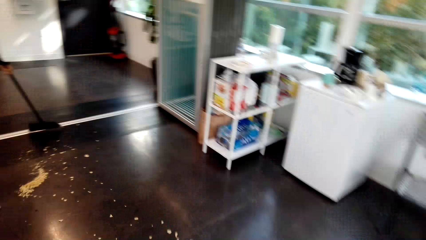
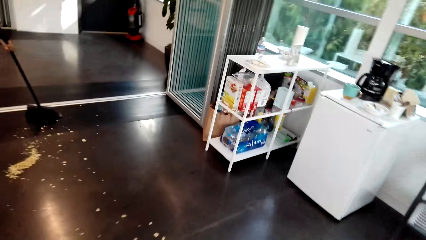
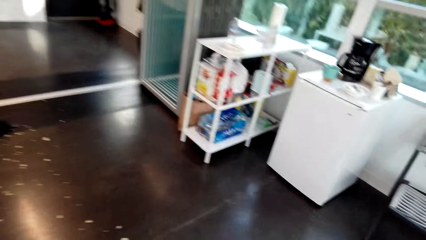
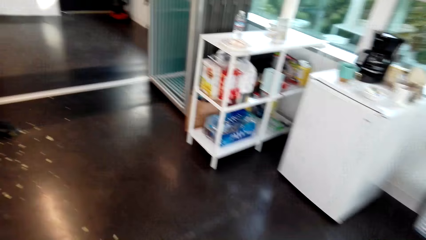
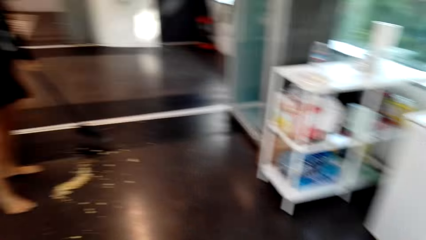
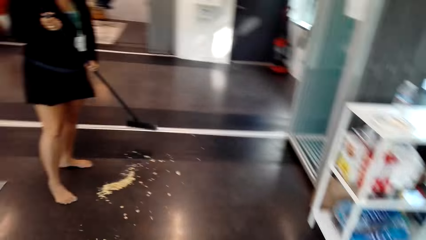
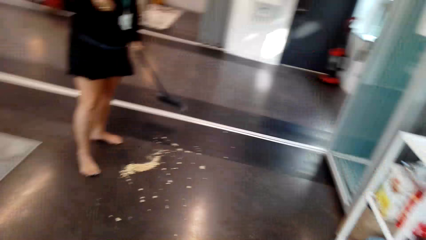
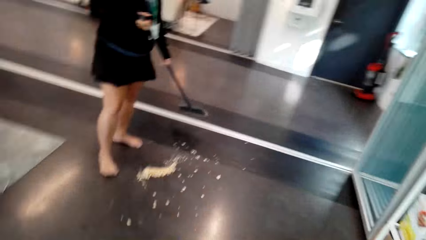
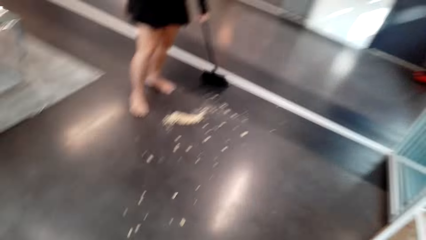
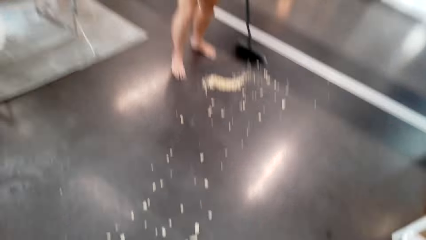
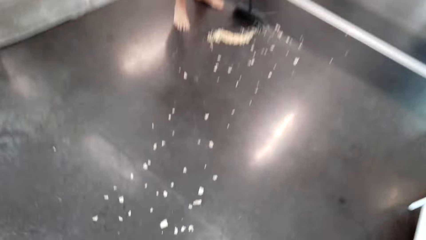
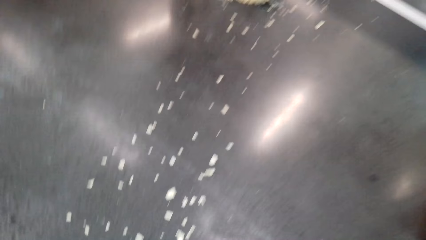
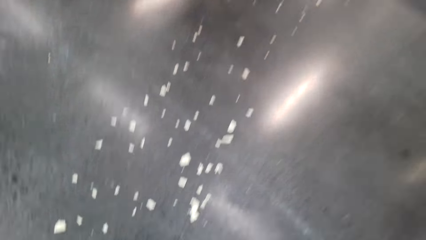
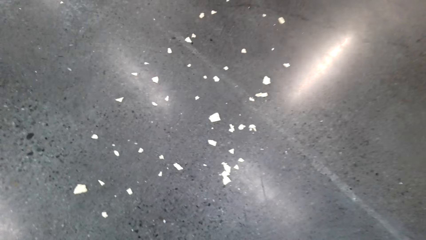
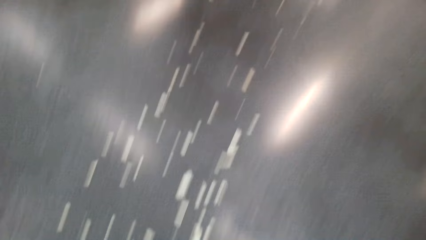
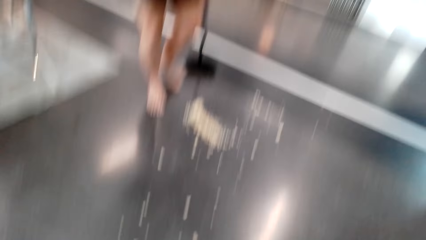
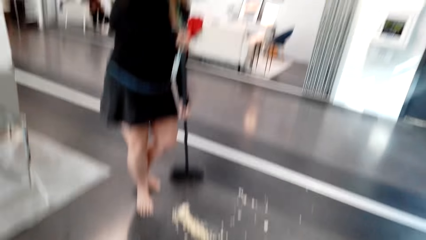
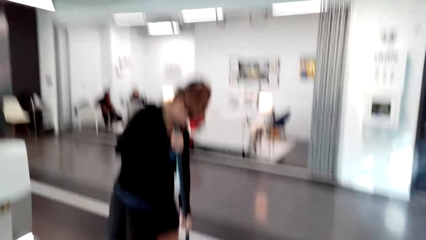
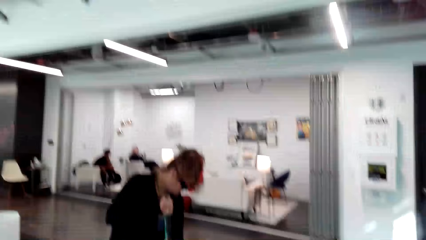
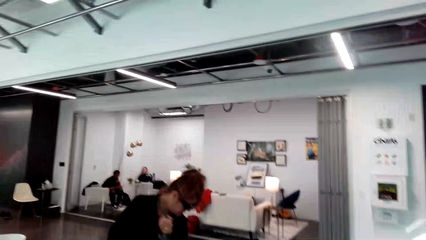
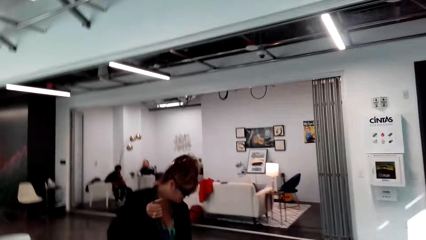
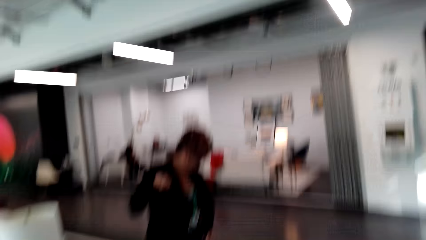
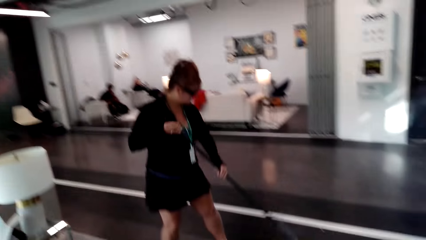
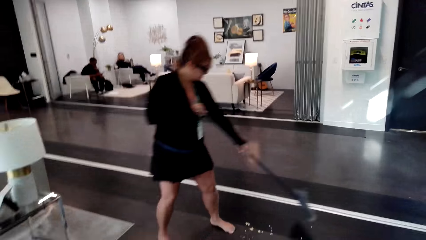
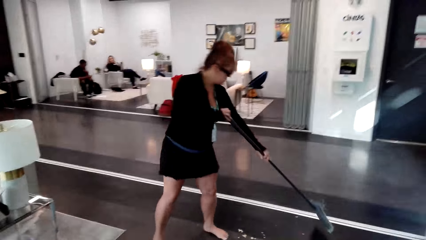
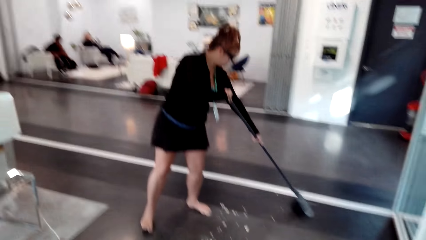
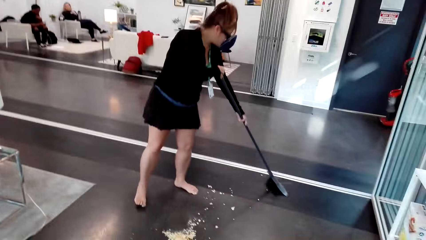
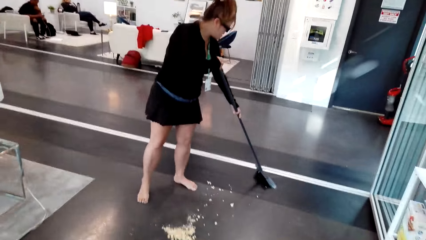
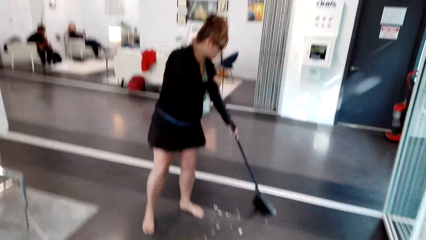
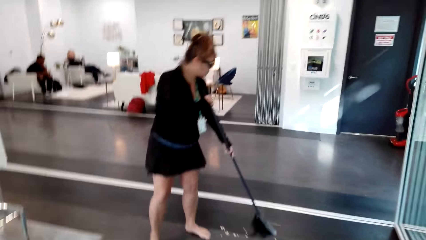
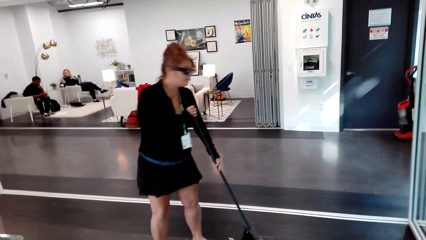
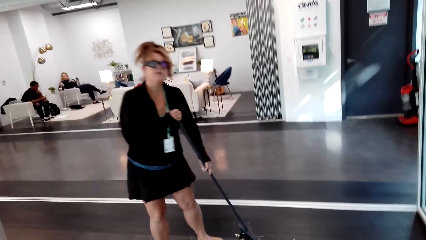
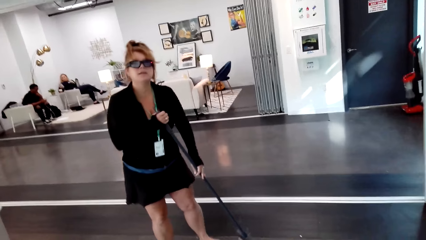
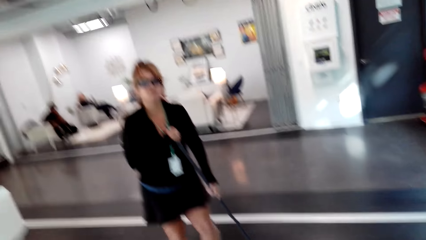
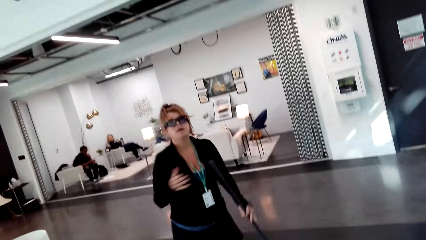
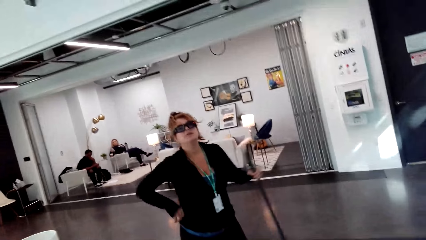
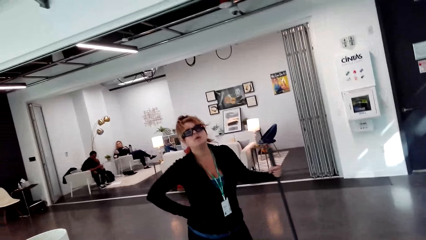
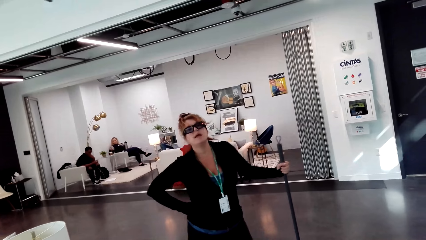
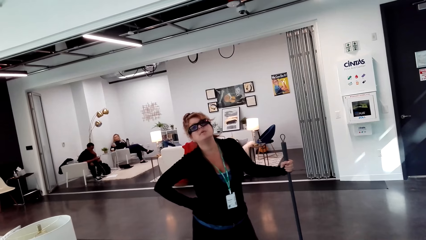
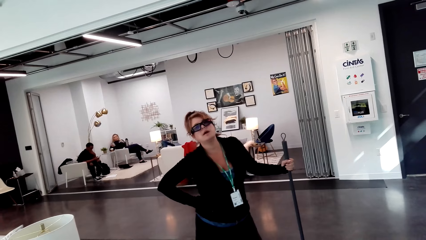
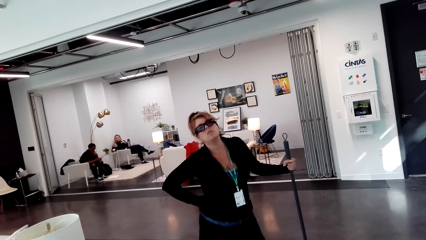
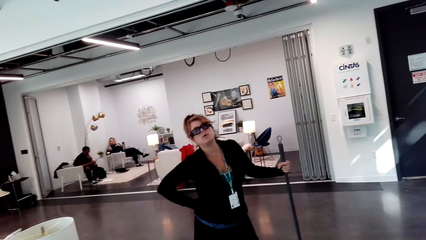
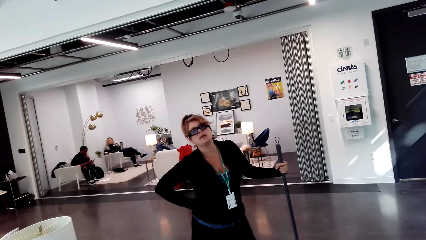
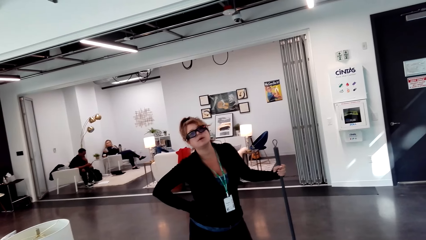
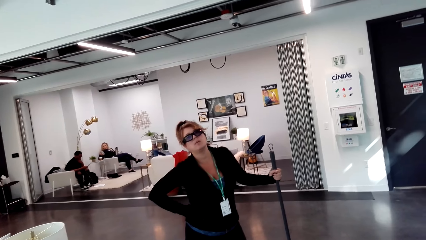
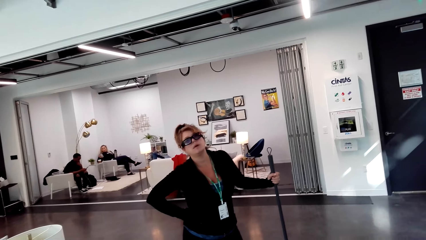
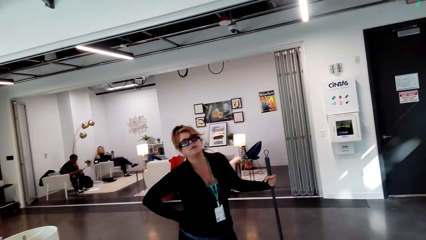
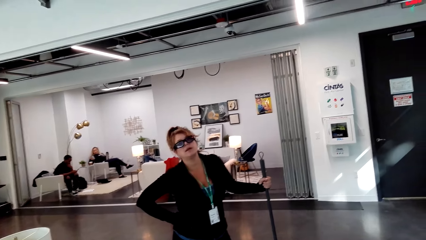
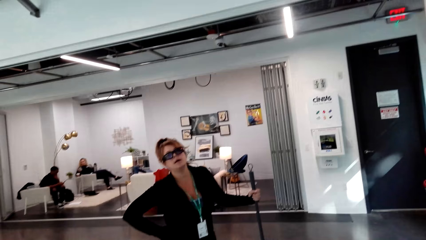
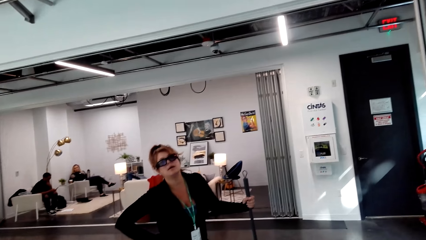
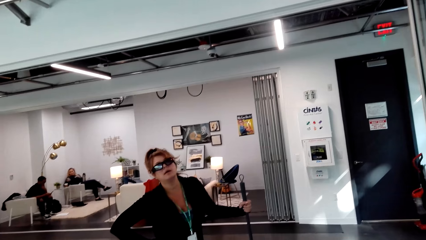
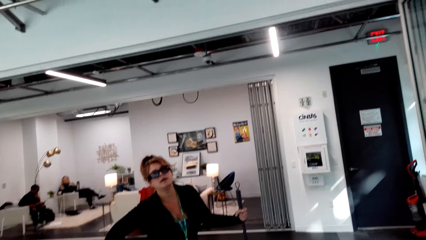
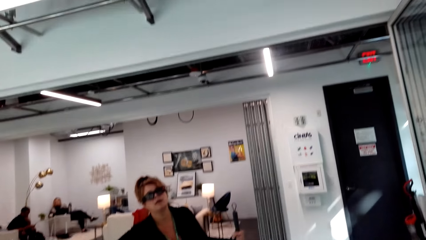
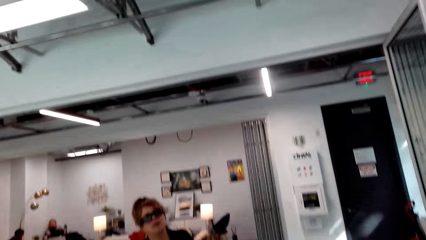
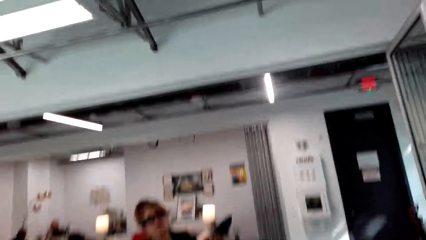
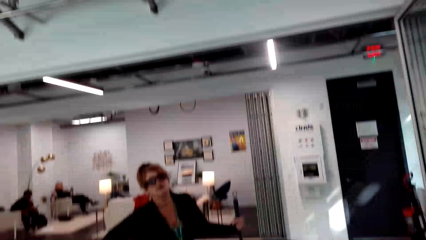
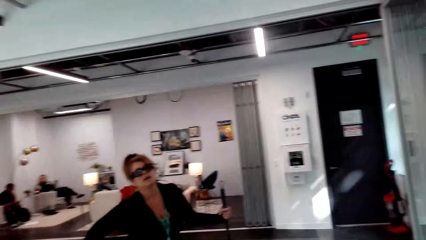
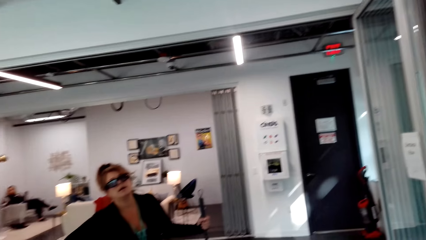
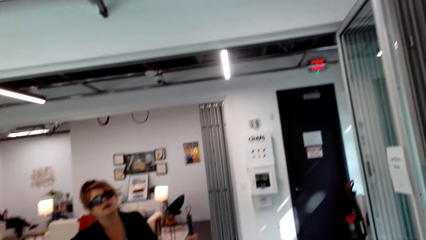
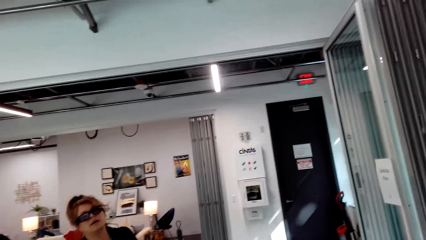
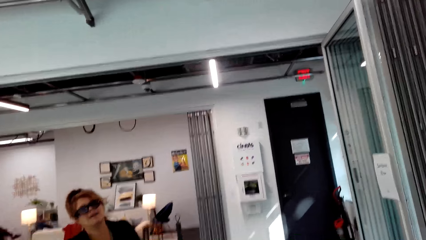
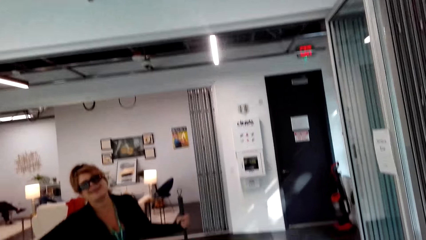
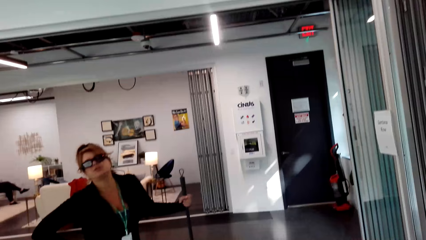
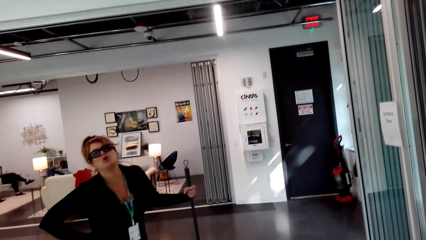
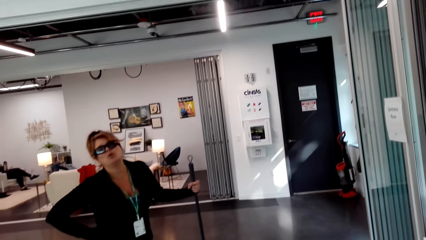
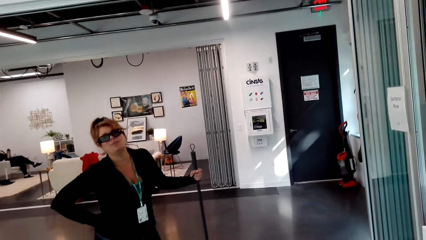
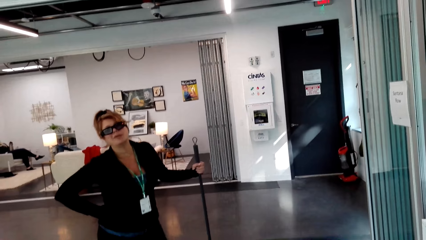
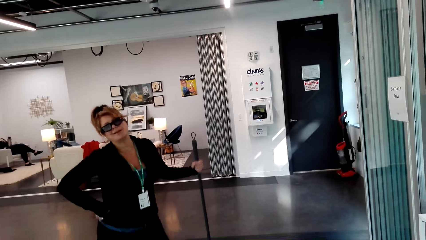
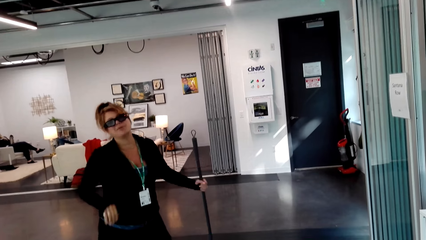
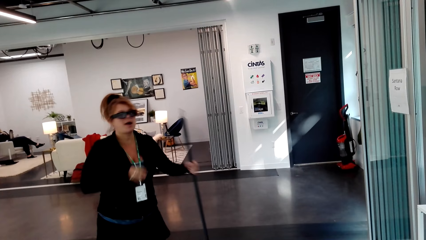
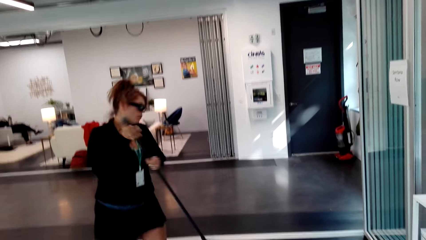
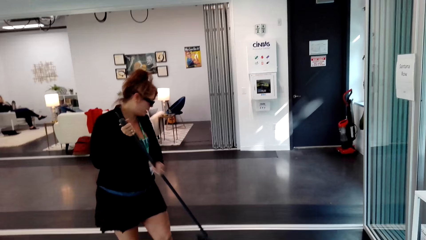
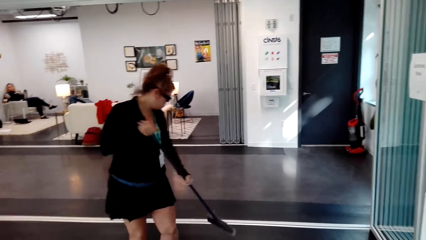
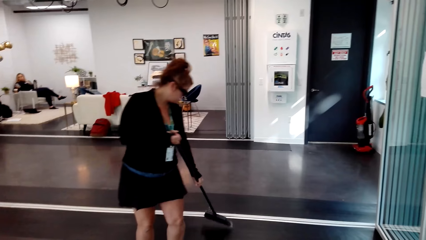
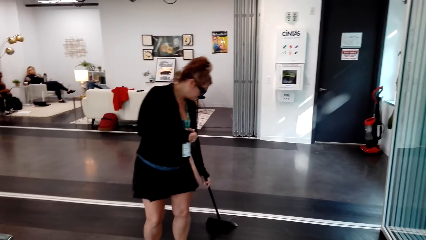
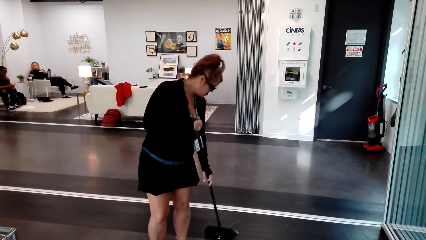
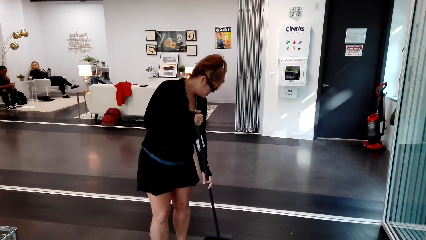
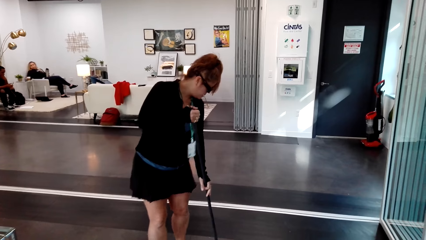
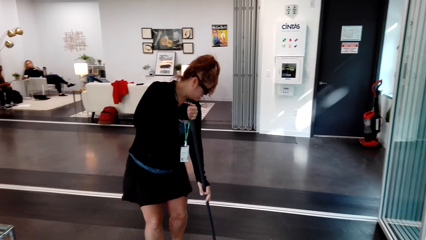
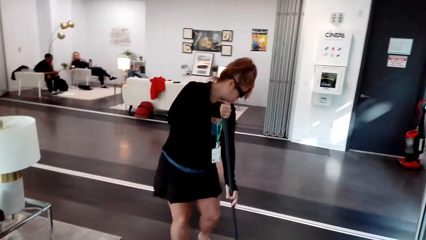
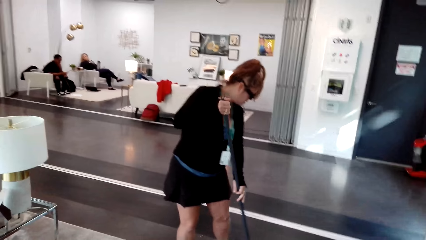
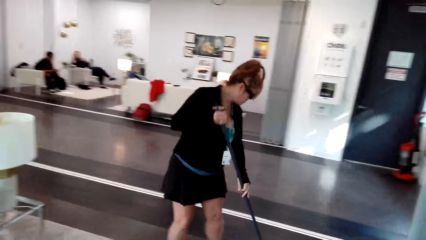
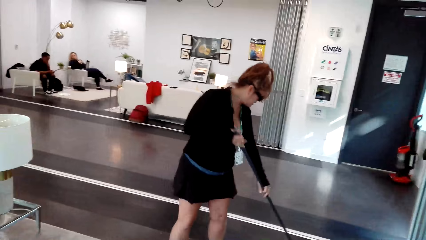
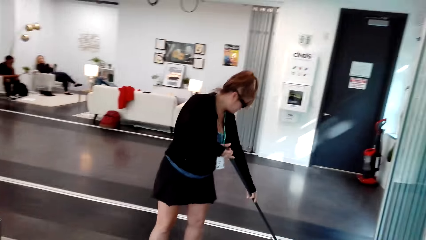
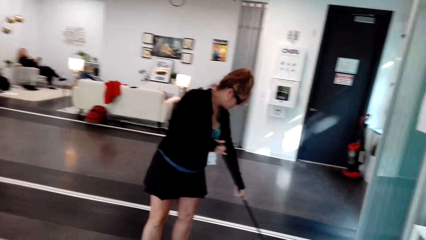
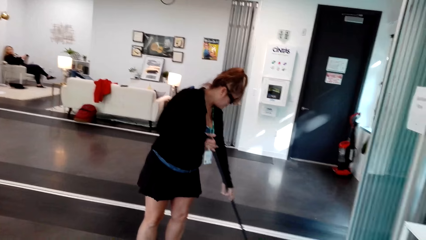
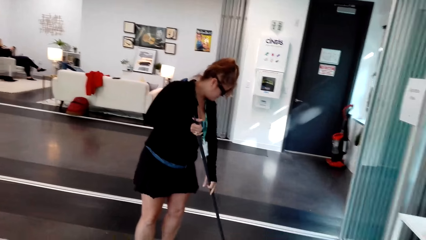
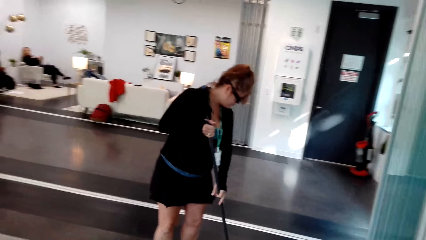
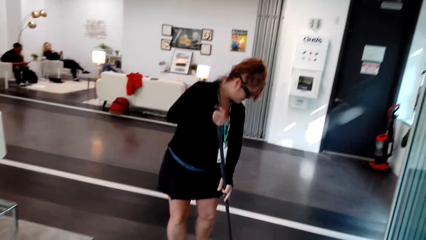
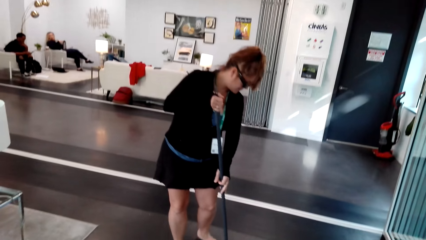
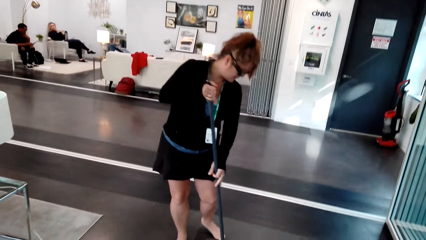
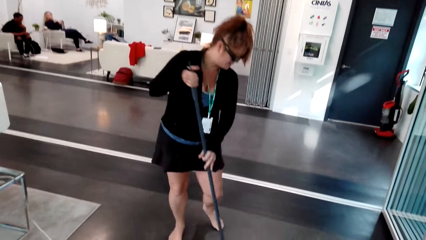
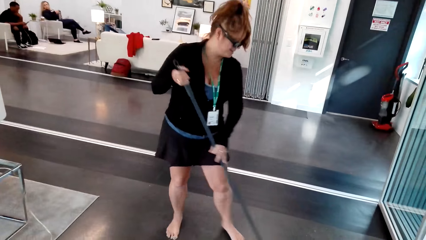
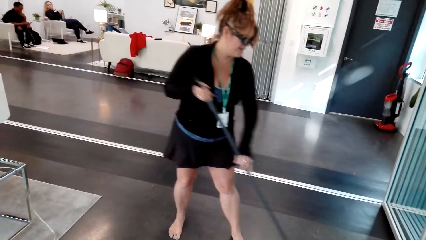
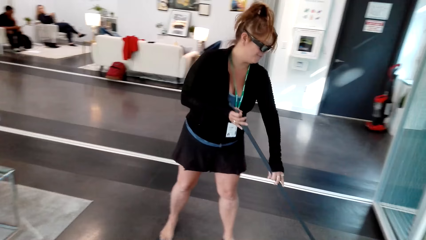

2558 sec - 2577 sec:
The camera wearer moves the camera around. A woman sweeps the floor with the brush. The camera wearer converses with the woman. The woman wipes the floor with a broom. The camera wearer converses with the woman. The woman holds the waist. The woman sweeps the floor with the brush. The woman wipes the floor with the broom. The camera wearer converses with the woman.
